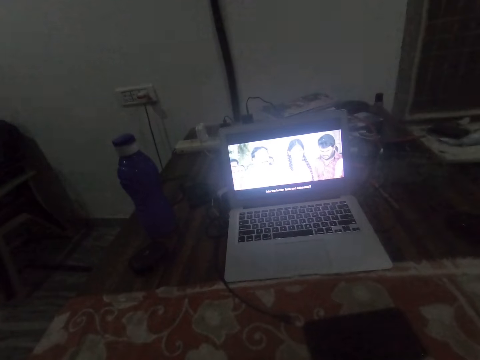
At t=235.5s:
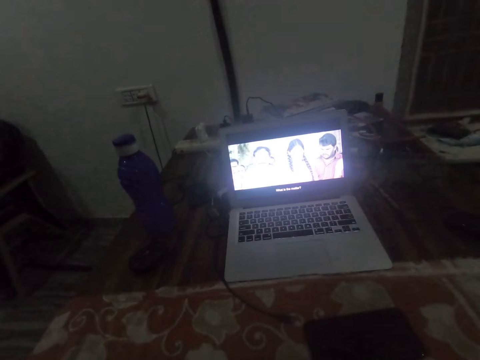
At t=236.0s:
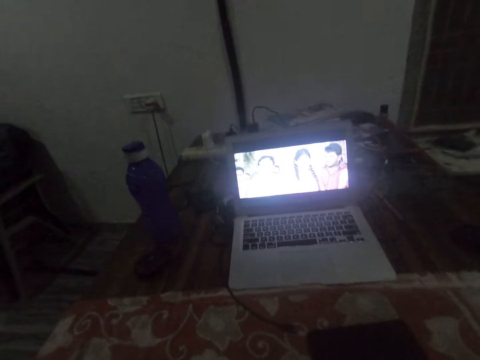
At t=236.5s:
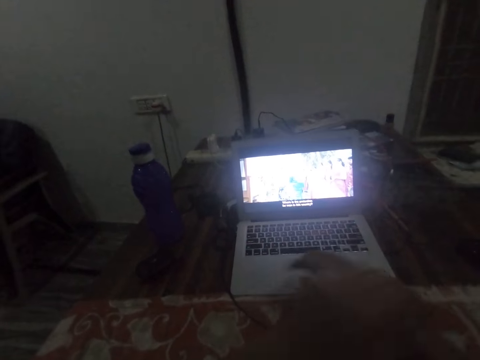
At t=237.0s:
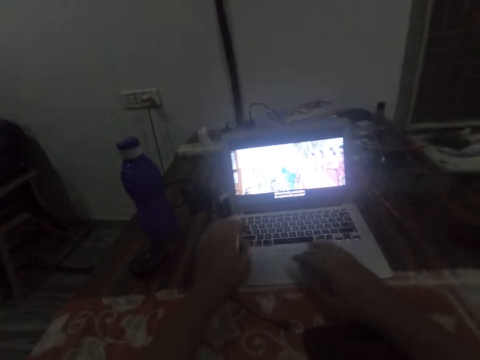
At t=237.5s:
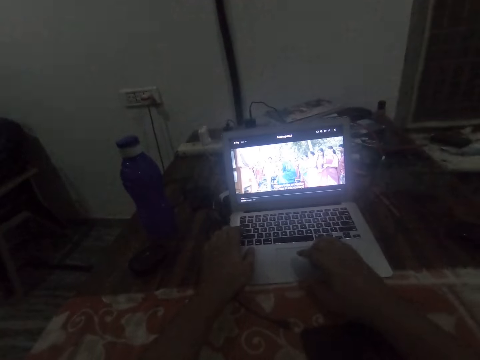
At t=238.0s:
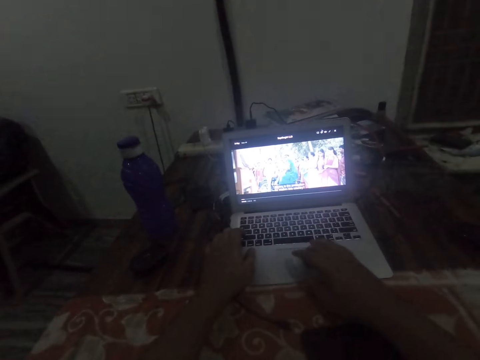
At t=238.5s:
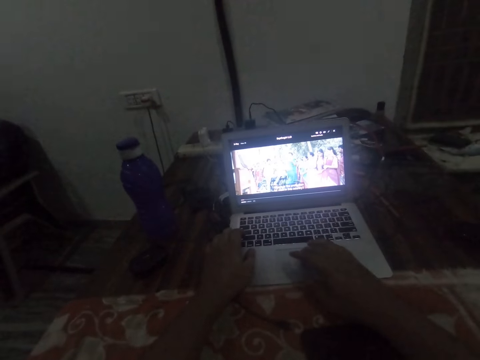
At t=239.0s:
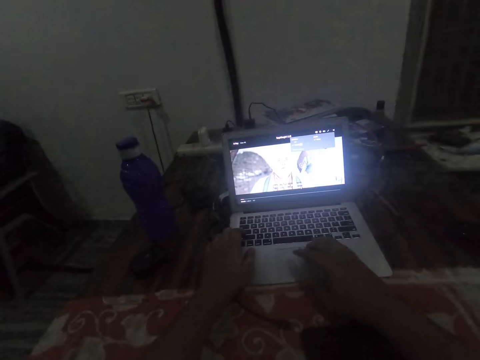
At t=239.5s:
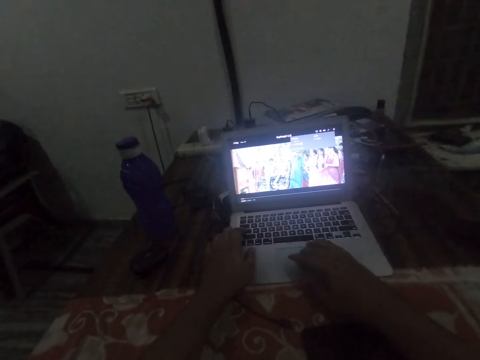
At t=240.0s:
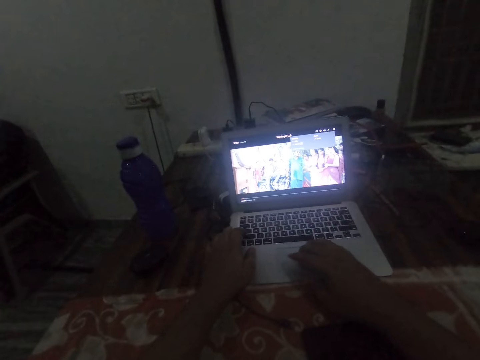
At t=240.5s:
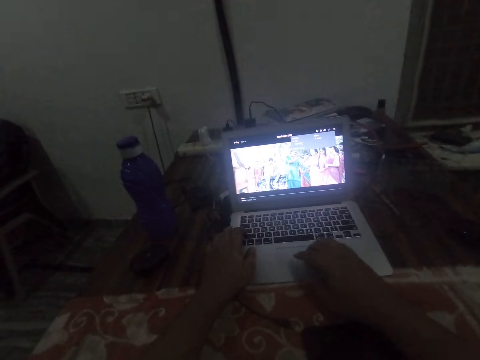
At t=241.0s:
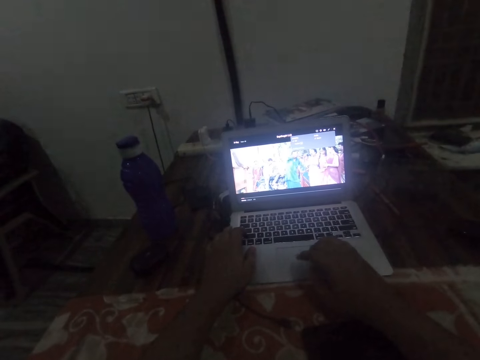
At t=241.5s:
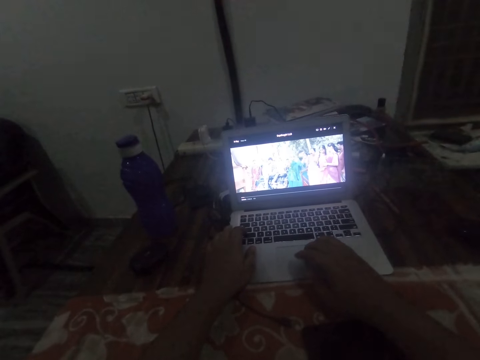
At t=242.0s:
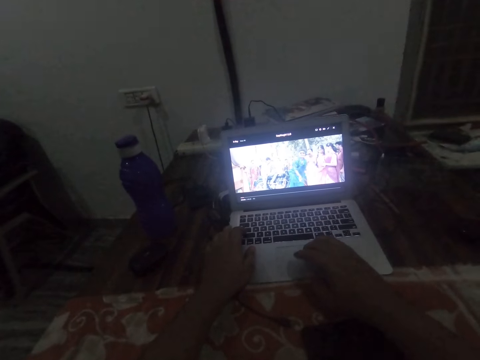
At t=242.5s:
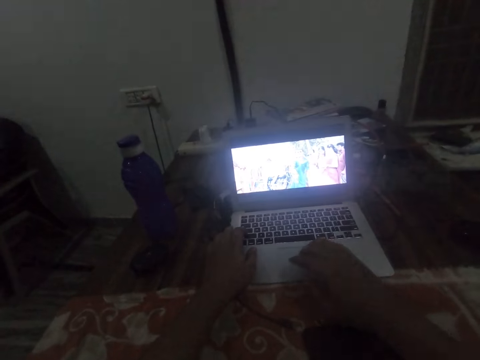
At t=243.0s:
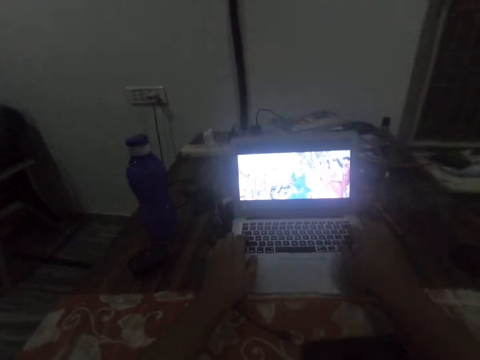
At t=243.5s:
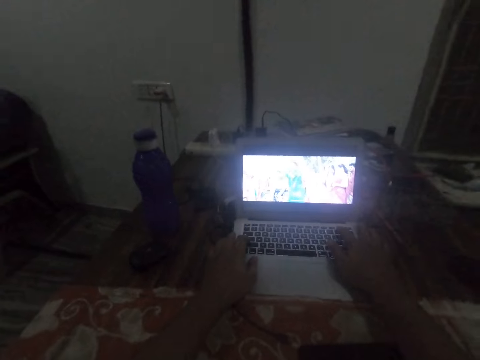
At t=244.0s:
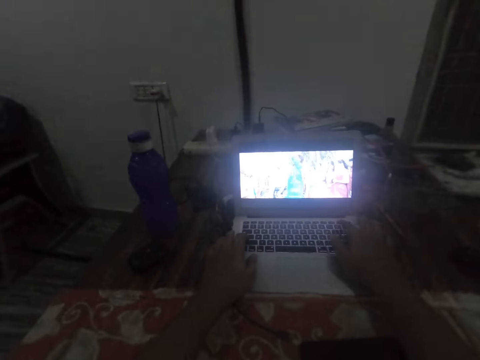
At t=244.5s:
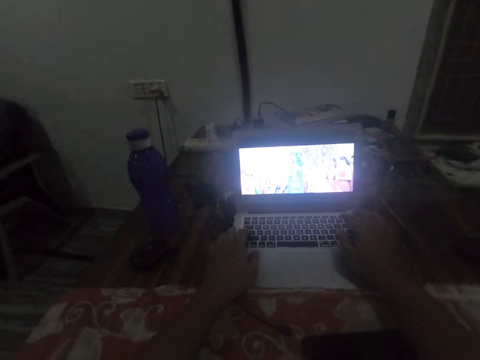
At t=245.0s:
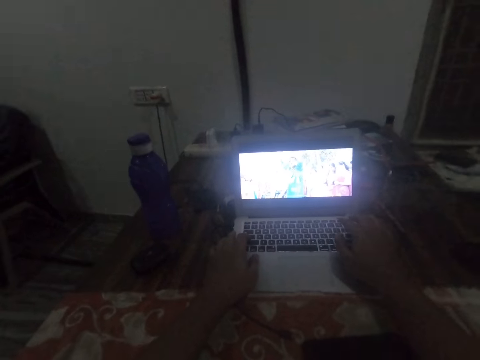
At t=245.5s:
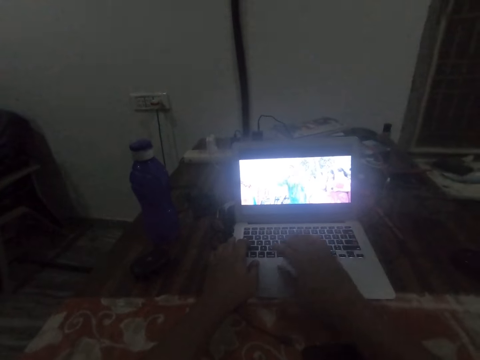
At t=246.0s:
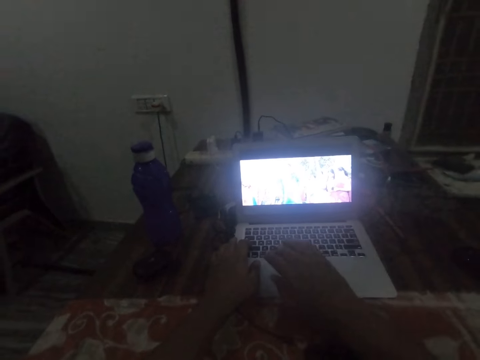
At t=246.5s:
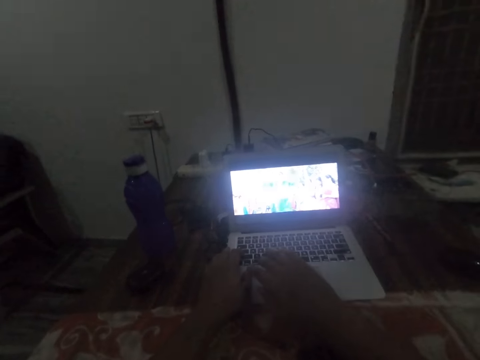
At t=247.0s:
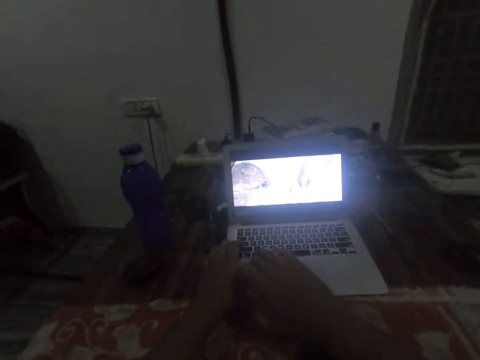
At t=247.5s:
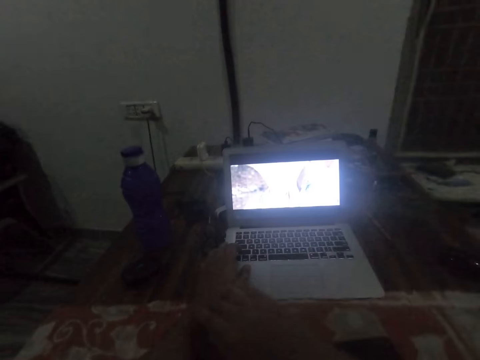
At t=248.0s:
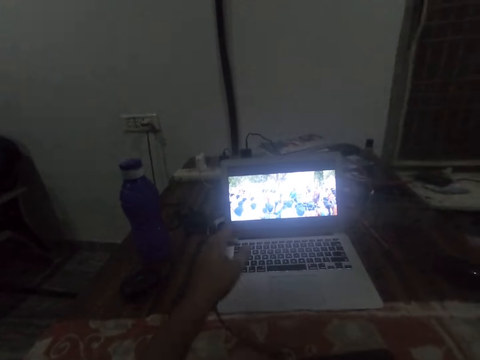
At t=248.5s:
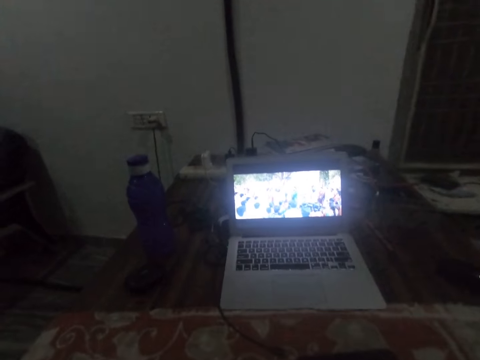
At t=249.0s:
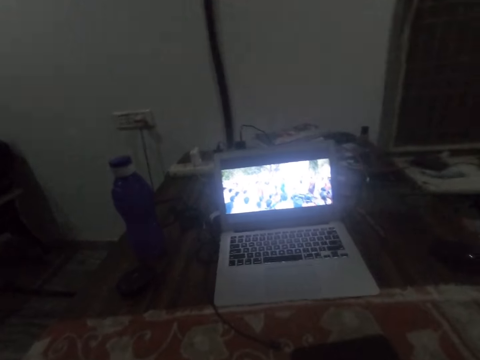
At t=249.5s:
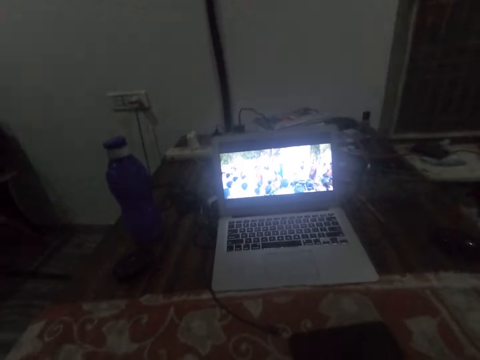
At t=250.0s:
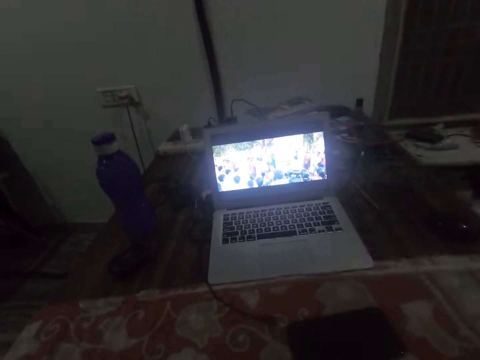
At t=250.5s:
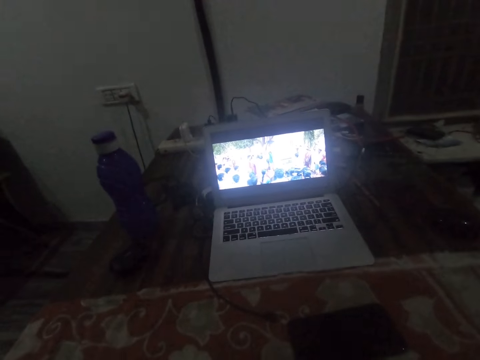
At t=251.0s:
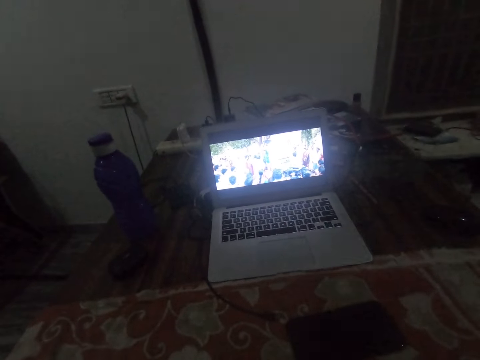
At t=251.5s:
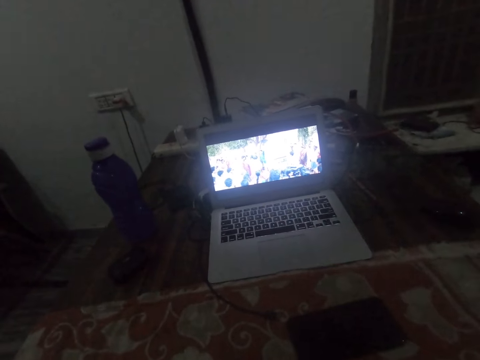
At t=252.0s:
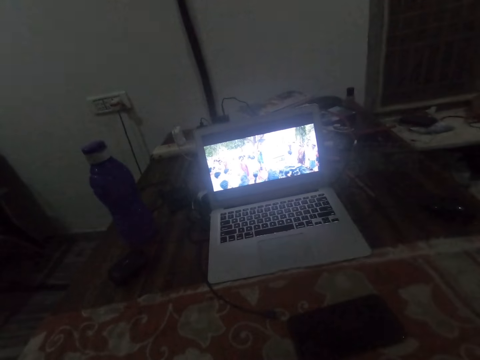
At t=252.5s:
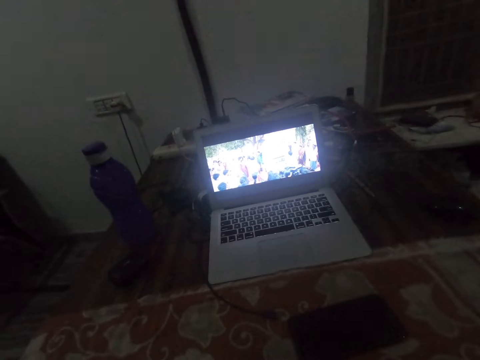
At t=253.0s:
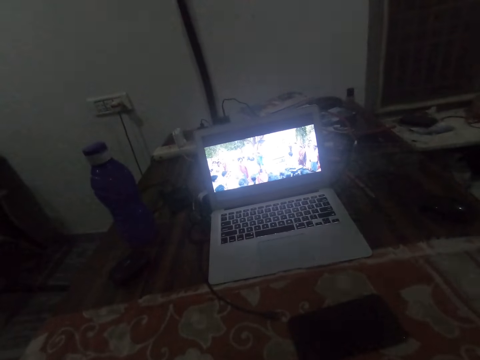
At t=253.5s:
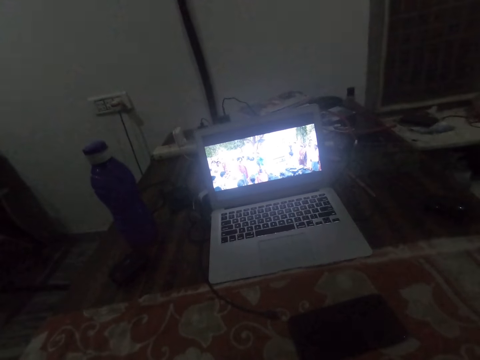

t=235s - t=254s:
The camera wearer hits a few buttons on the laptop. They stop hitting buttons on the laptop. They watch from the laptop.

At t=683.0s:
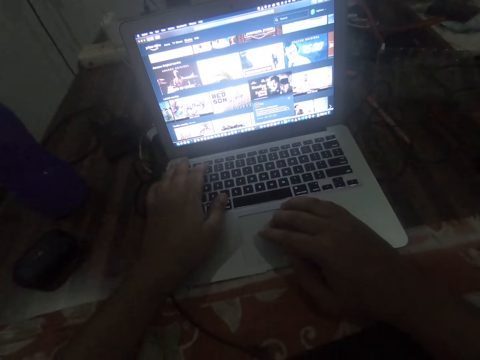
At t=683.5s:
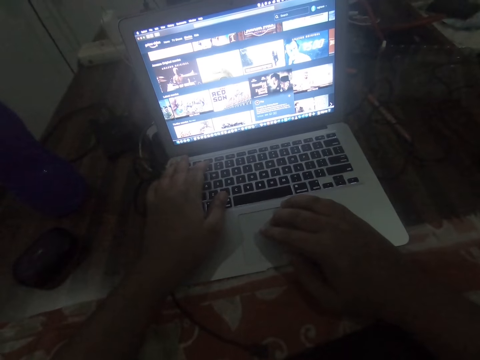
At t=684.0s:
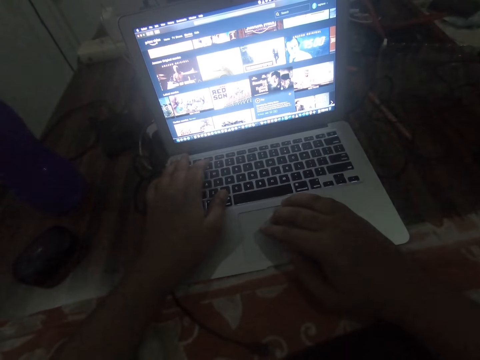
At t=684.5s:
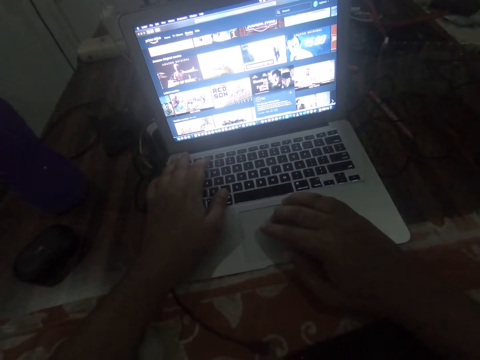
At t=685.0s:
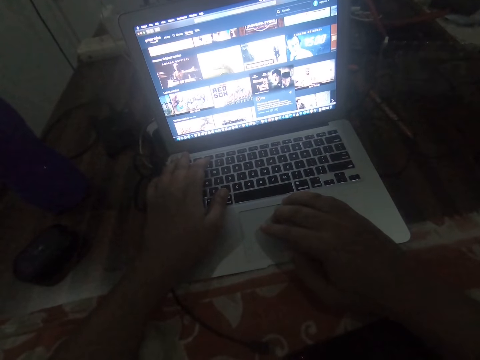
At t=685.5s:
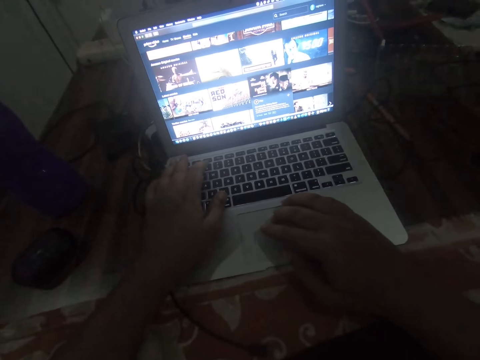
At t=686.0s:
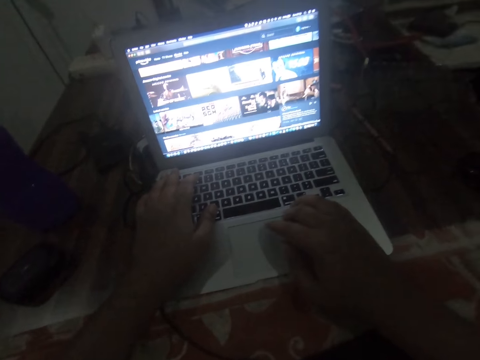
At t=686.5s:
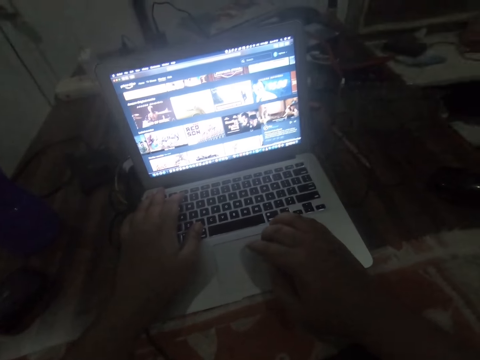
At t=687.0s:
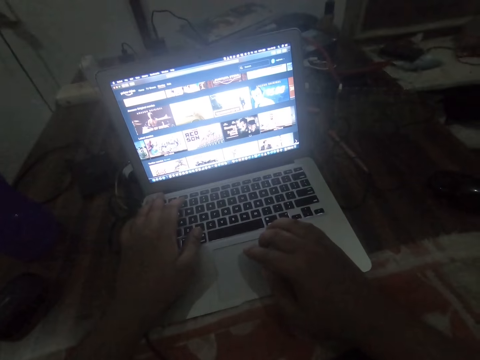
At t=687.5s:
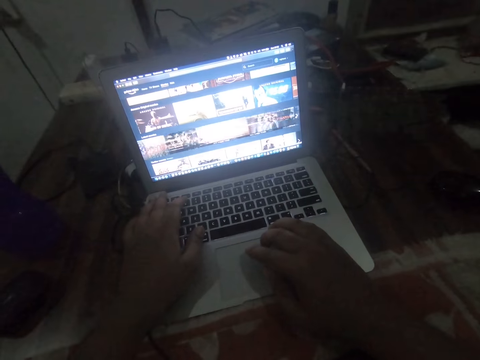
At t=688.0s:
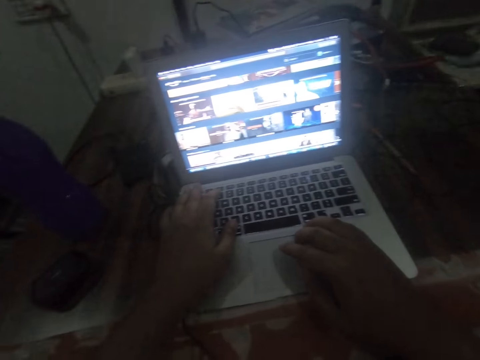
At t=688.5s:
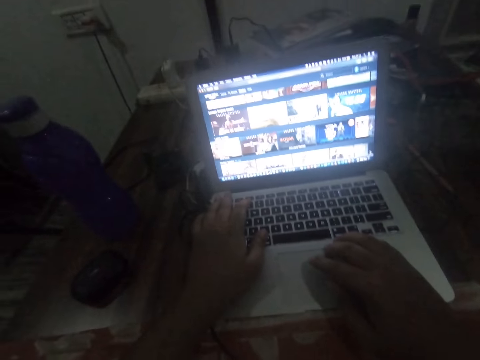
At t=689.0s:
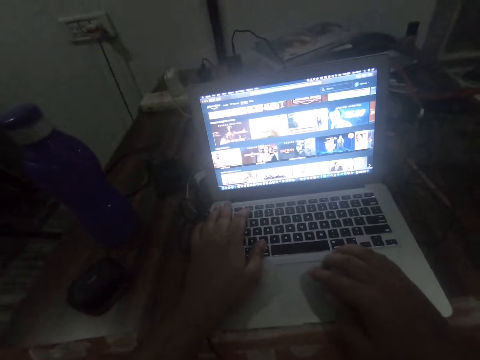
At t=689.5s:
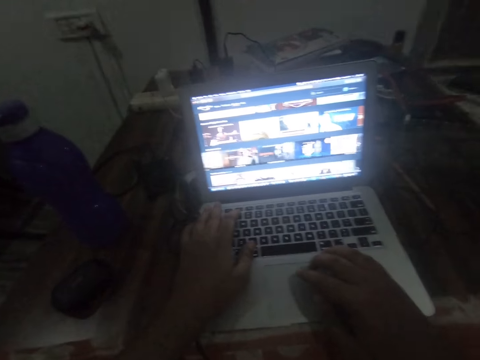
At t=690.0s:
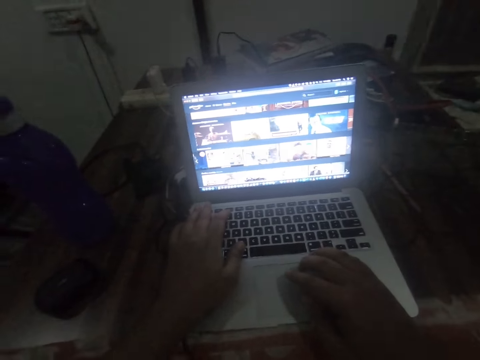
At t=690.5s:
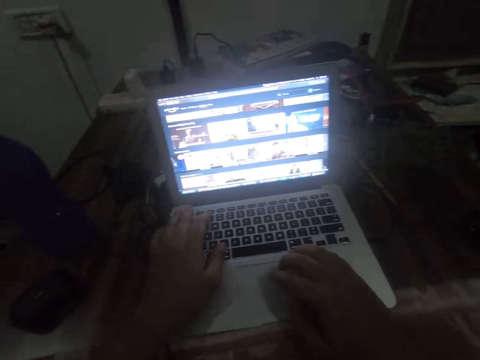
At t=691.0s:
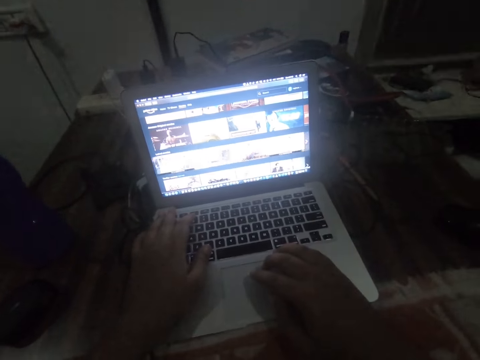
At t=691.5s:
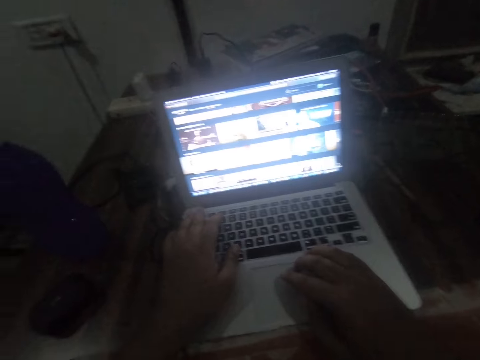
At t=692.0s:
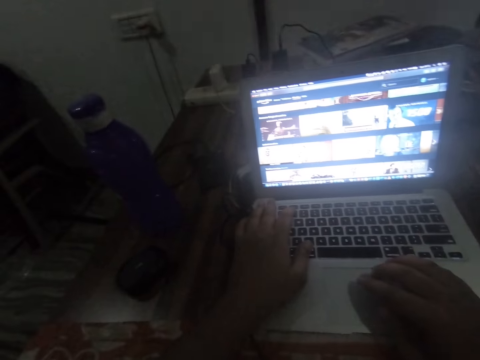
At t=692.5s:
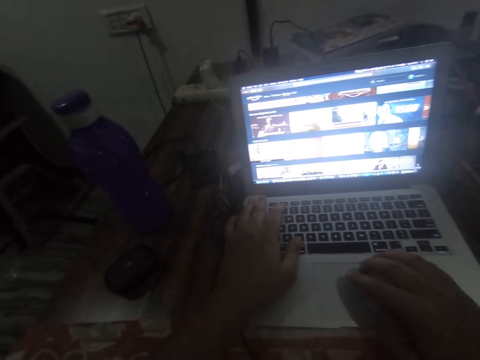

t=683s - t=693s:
The camera wearer looks at the laptop screen. They operate the laptop.
